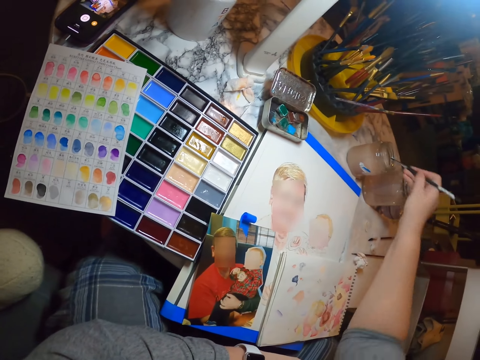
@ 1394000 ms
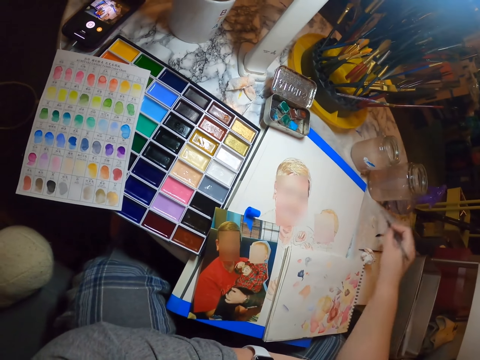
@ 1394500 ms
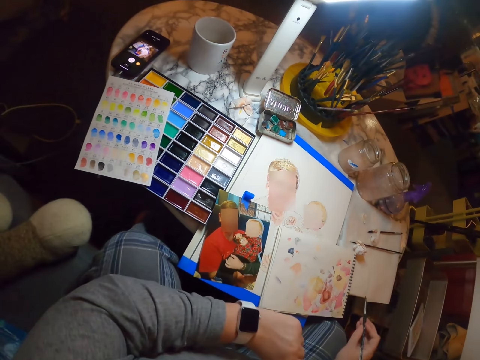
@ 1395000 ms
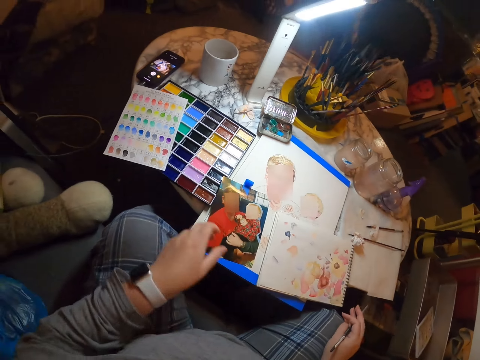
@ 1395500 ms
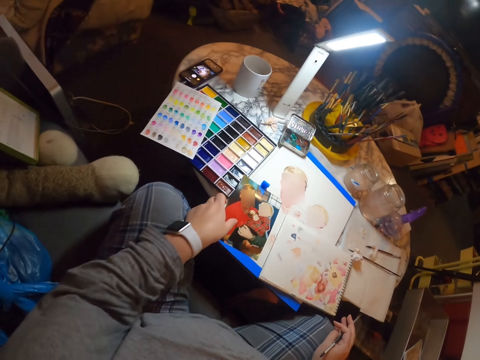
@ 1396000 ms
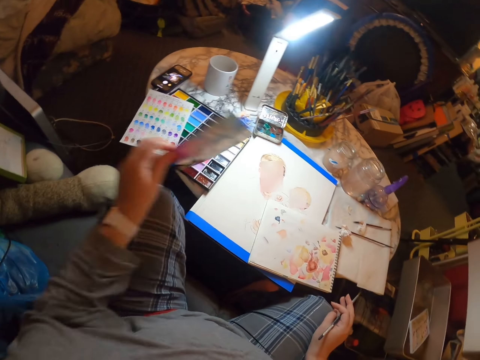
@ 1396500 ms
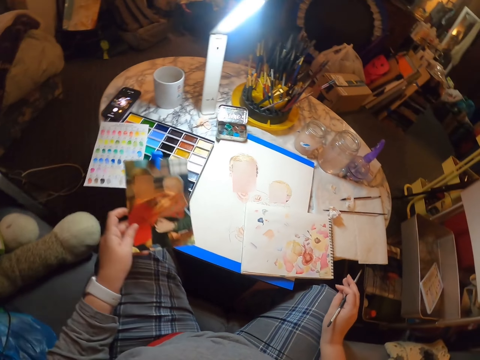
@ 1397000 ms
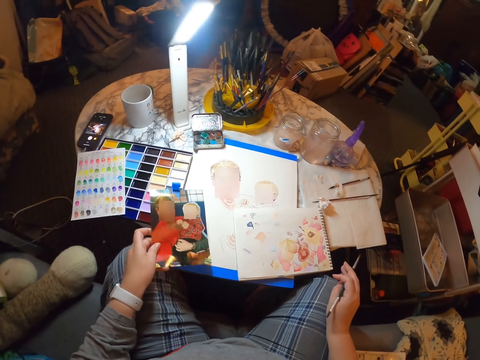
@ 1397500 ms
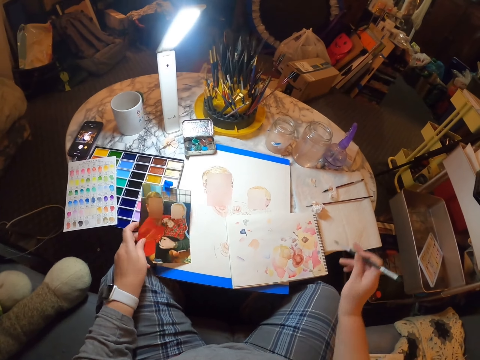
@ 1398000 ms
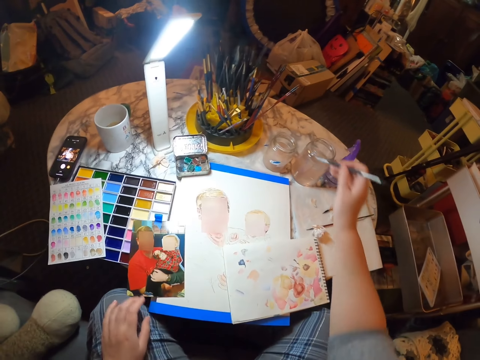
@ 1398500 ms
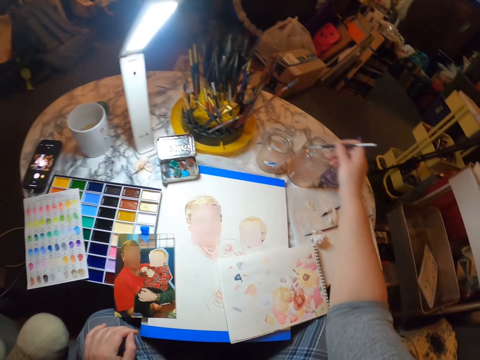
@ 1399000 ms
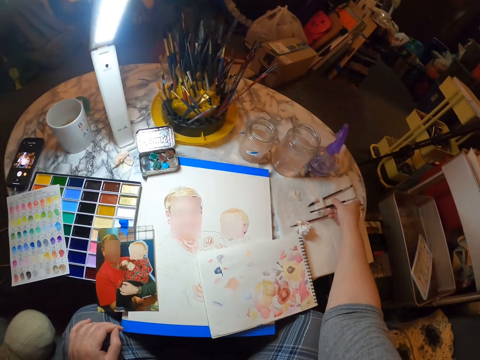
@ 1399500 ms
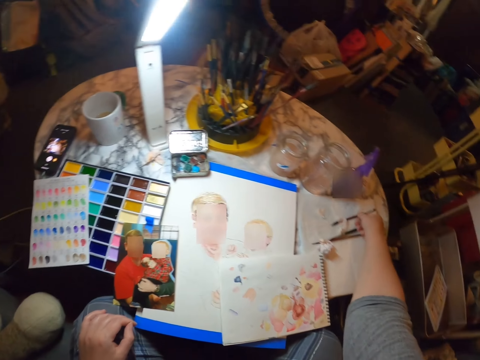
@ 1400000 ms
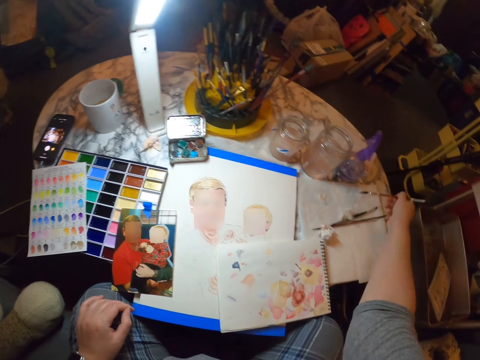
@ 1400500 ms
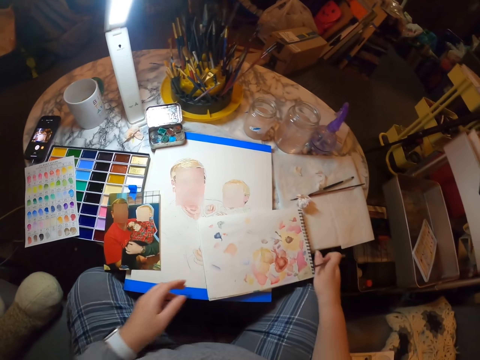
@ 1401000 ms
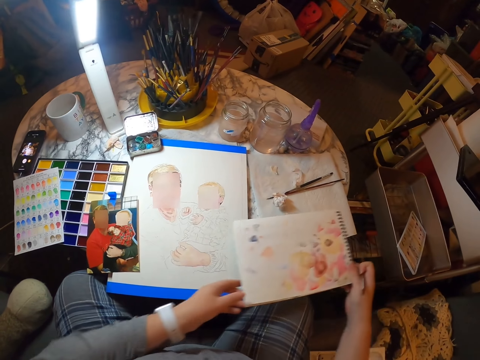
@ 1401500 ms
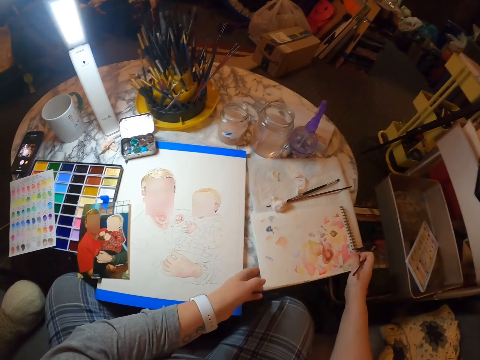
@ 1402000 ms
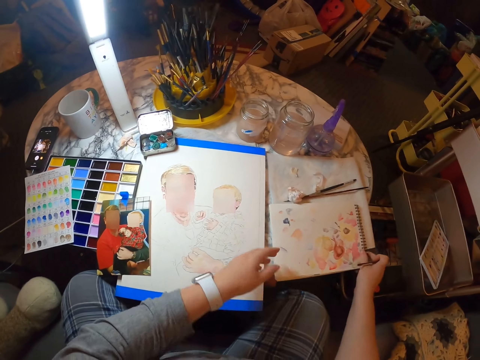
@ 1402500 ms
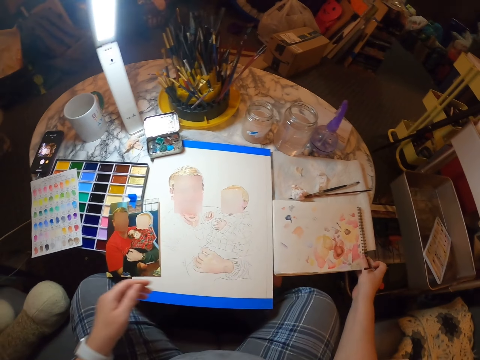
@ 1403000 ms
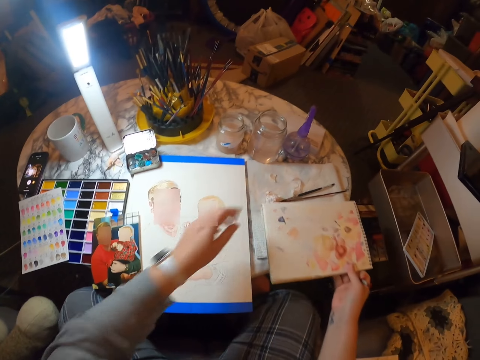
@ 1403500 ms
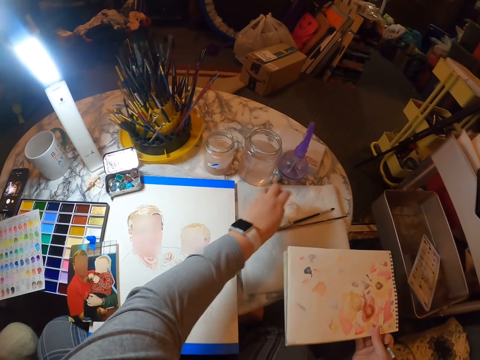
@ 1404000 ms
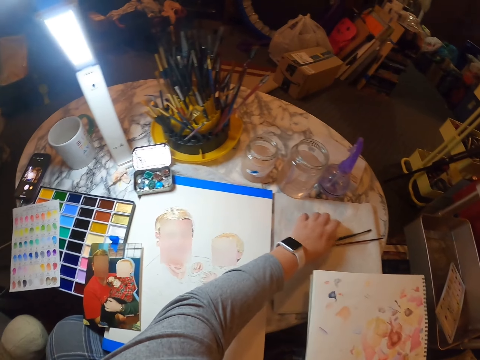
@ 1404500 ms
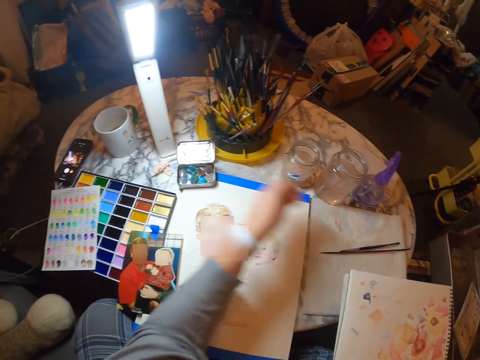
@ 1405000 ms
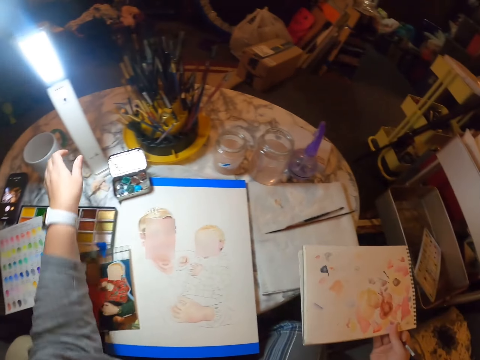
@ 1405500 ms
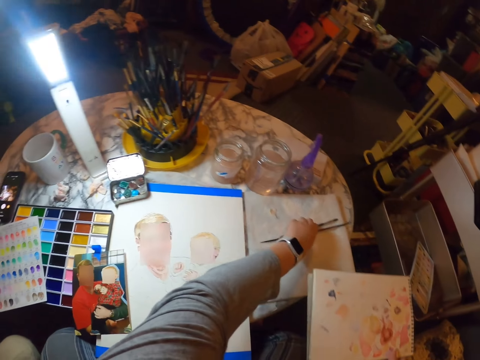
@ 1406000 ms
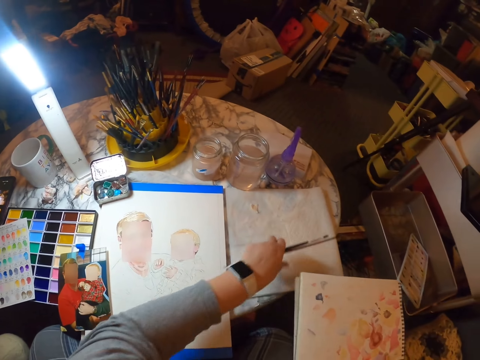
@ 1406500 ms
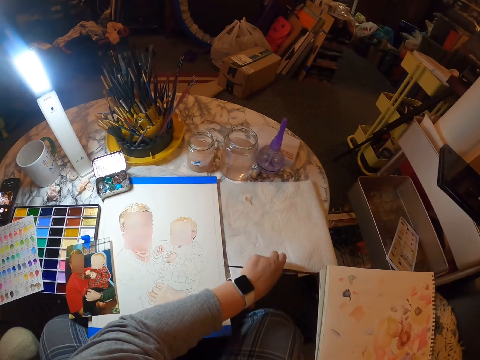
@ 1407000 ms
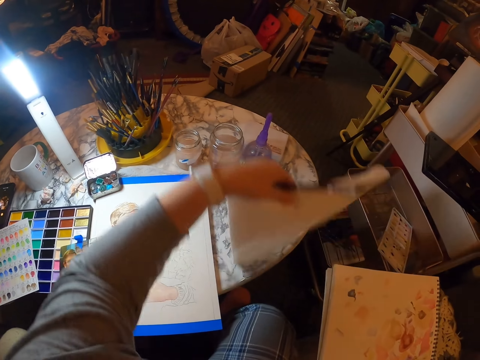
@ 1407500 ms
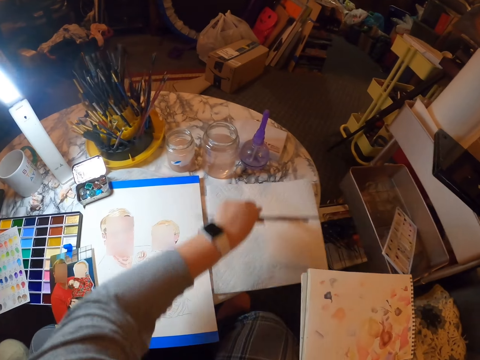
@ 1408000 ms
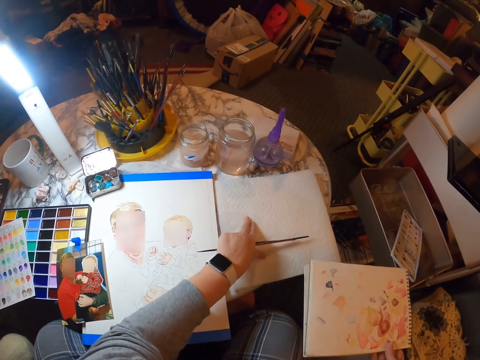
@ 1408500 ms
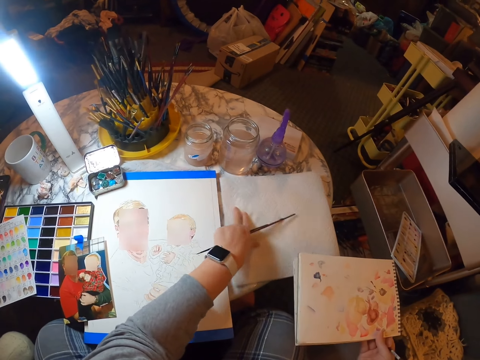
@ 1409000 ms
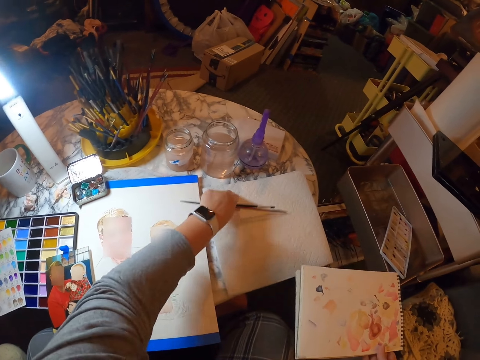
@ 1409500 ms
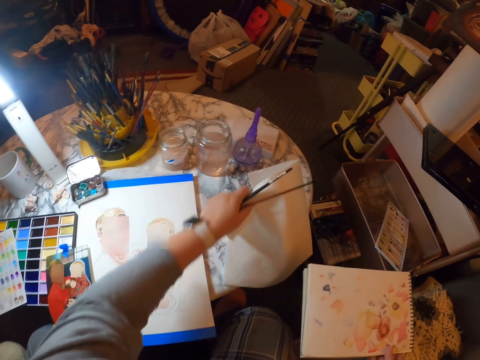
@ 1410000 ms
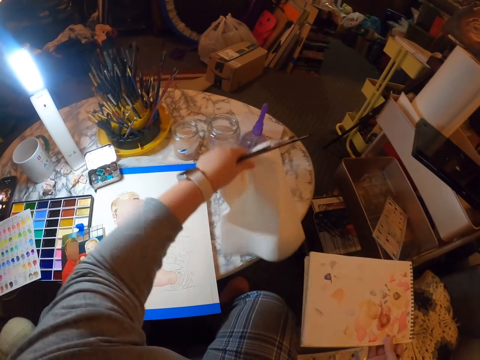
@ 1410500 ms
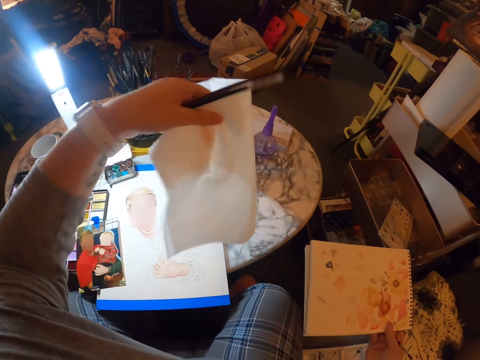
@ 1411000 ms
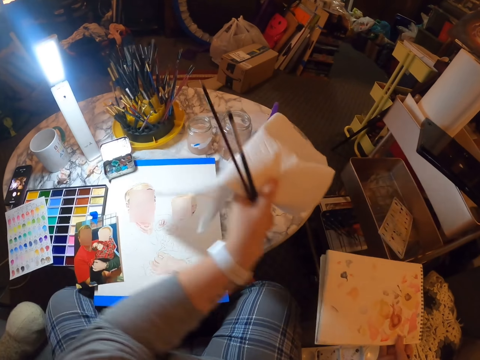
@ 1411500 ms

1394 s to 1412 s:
The camera wearer dips a paintbrush in the tin. They brush the paintbrush on the paper. They take a photo and place the photo on the table. They dip the paintbrush in the tin and brush the paintbrush on the paper. They place the paintbrush on the paper. They pick up the paintbrush. They move a drawing book on the table and pick up the book on top of the table. They pick up tissue papers and put the tissue papers on the table. They pick up the paintbrushes. They turn the drawing paper. They put the paper on top of the table. They touch the paper on top of the table.

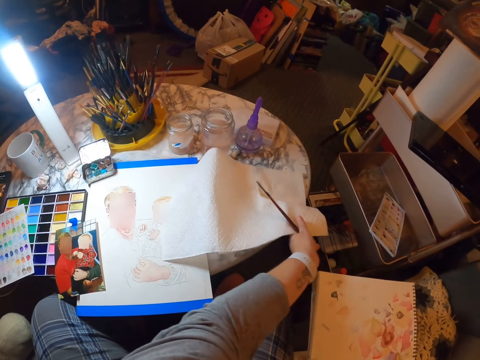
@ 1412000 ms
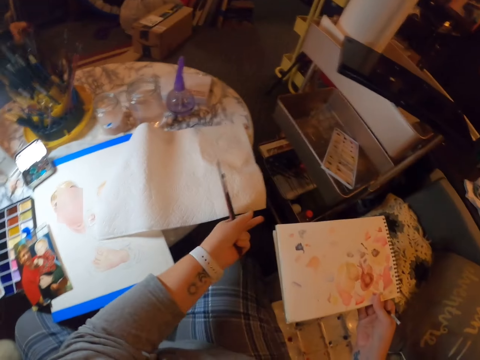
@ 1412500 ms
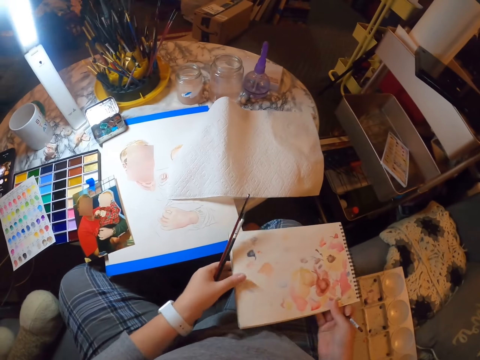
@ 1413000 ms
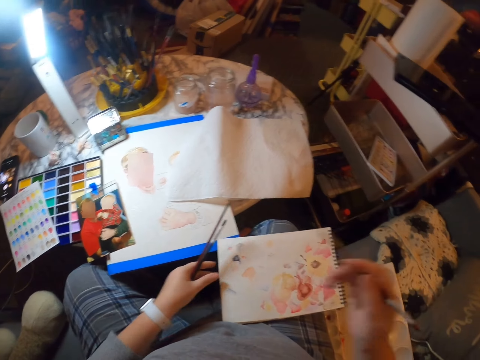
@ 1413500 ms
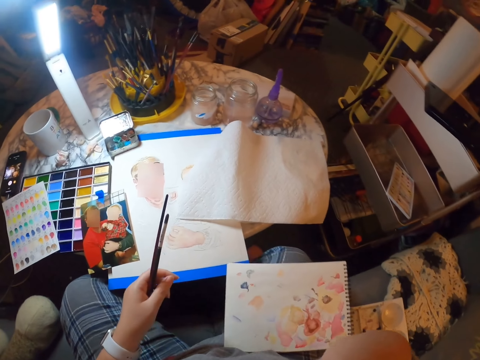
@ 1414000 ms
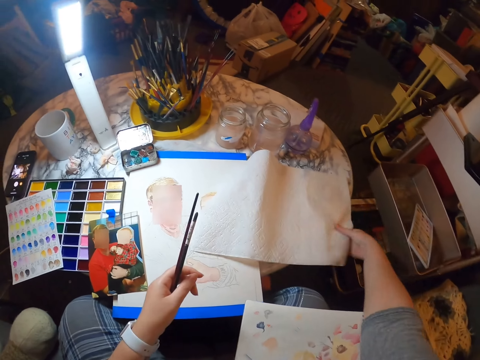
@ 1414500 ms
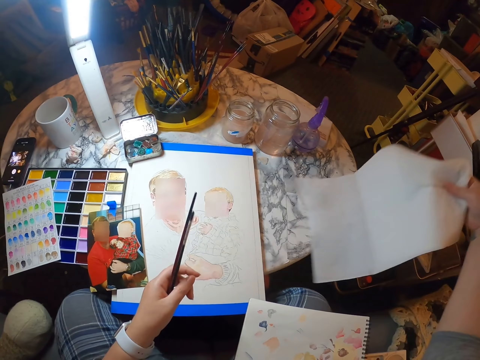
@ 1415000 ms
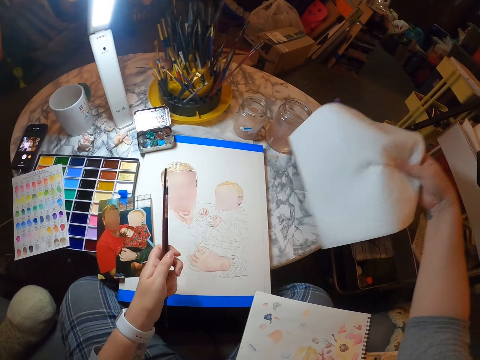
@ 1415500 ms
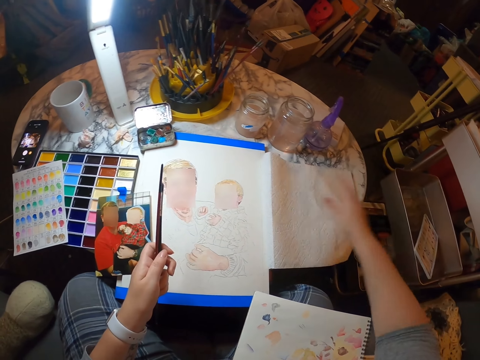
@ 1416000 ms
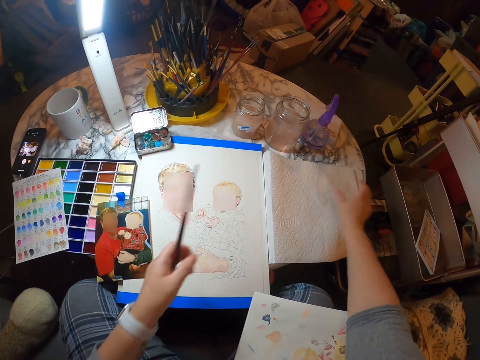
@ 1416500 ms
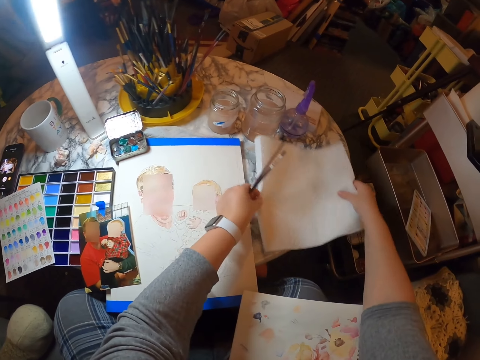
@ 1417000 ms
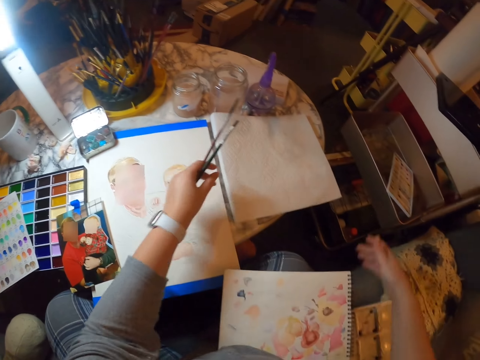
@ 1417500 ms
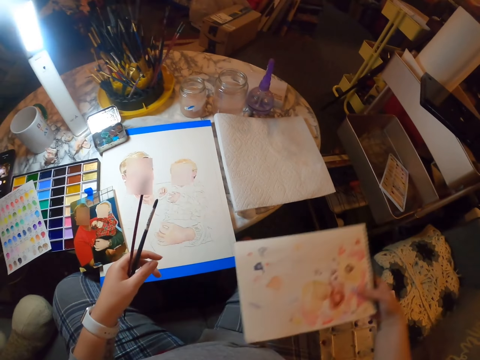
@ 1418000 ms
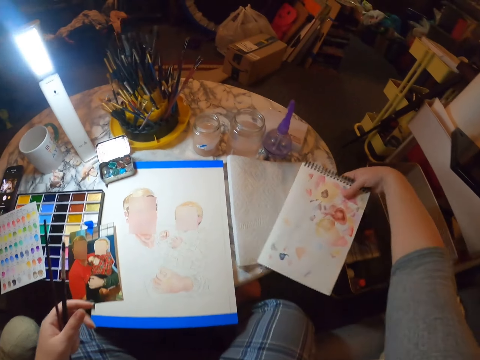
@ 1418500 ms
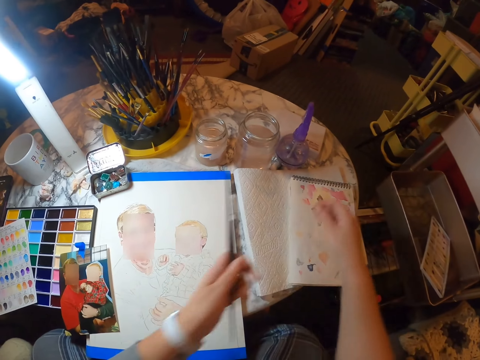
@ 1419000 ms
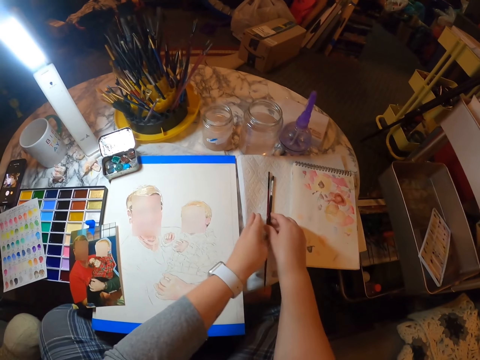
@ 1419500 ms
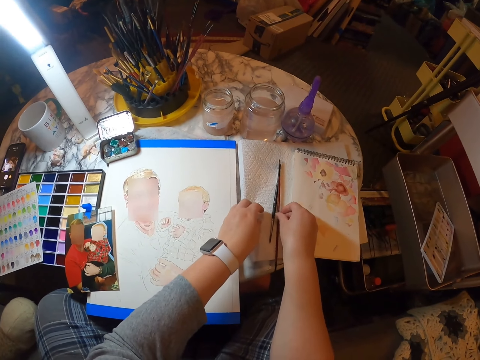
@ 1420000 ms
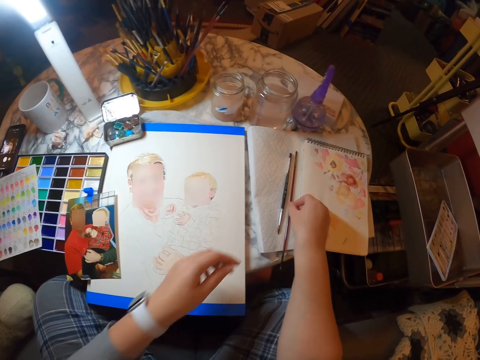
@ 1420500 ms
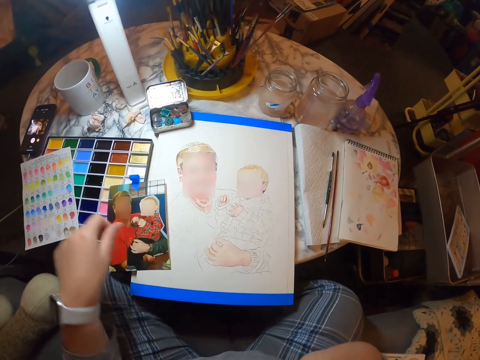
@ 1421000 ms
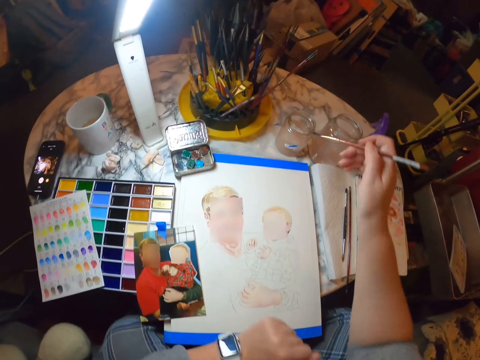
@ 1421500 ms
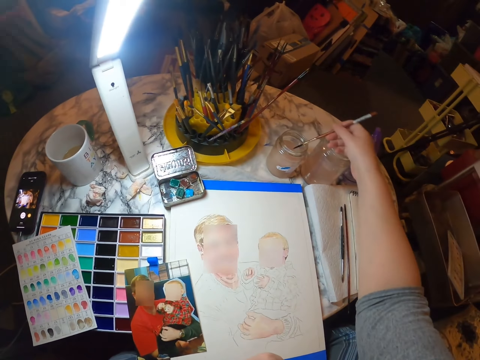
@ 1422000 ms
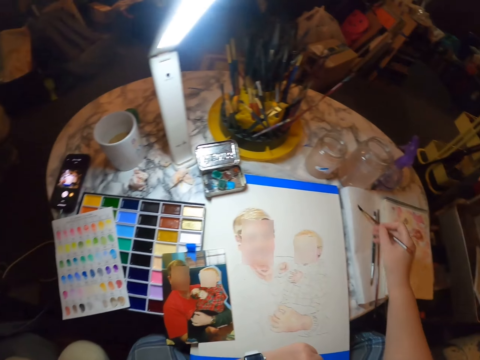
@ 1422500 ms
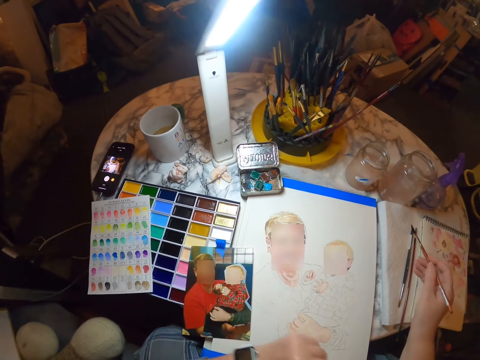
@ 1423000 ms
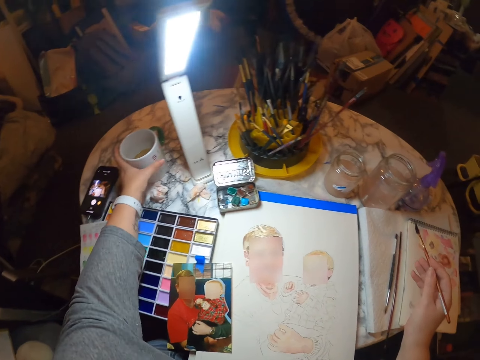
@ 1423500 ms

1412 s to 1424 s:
The camera wearer places the drawing paper on the table. They take the drawing paper. They place the drawing paper on the table. They place a drawing book on the table. They place paintbrushes on the drawing paper. They dip the painting brush in the tin with water. They brush a paintbrush on the paper.
